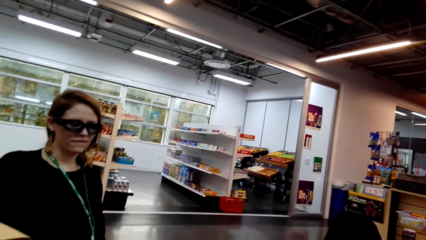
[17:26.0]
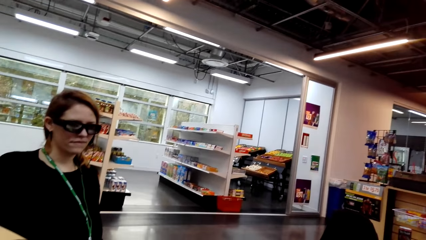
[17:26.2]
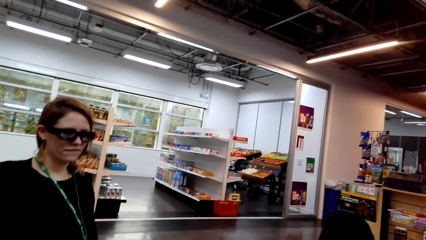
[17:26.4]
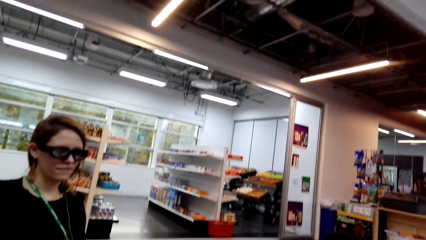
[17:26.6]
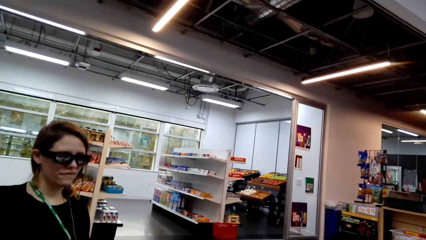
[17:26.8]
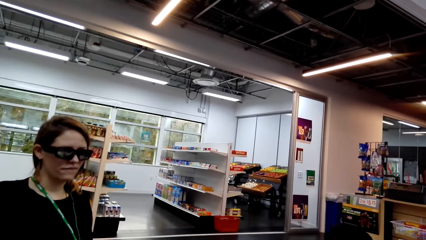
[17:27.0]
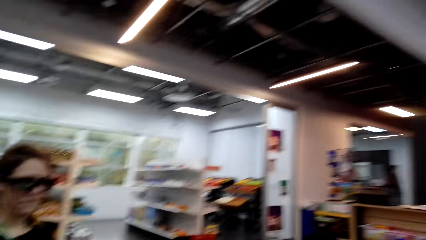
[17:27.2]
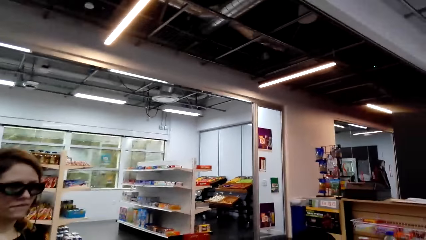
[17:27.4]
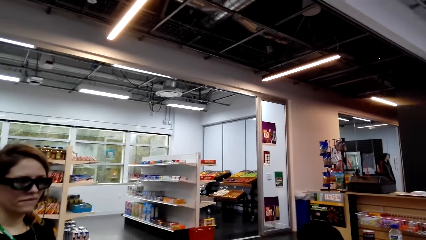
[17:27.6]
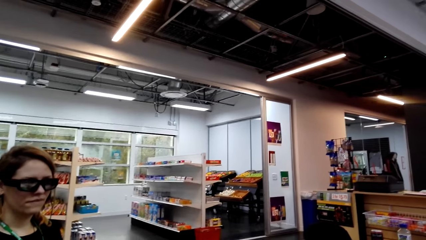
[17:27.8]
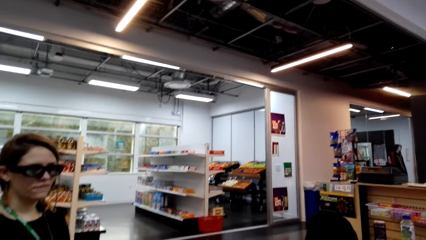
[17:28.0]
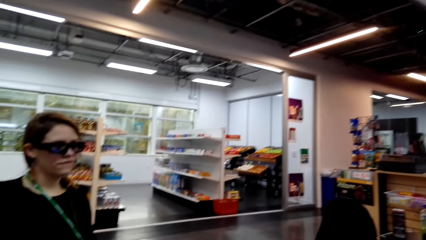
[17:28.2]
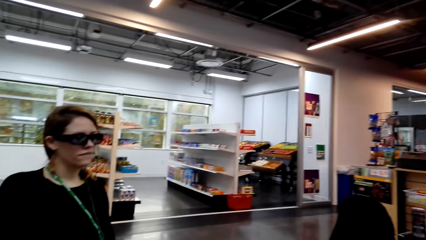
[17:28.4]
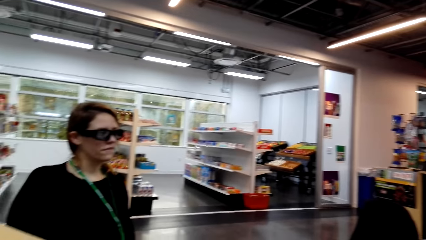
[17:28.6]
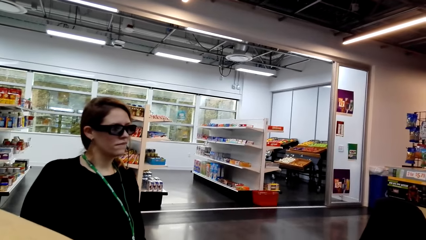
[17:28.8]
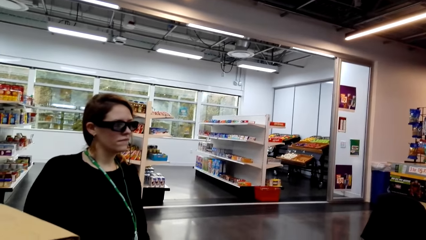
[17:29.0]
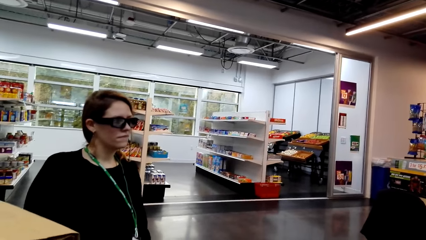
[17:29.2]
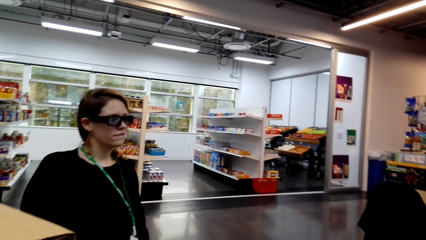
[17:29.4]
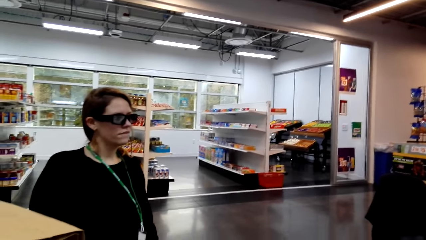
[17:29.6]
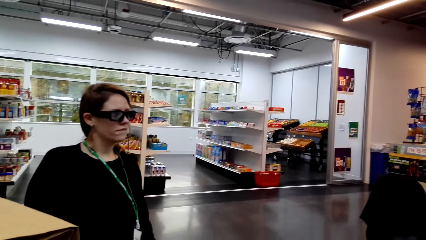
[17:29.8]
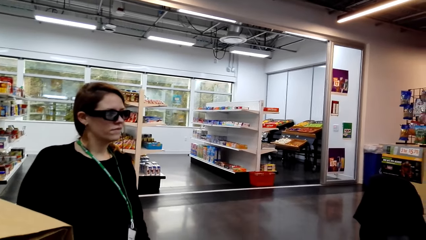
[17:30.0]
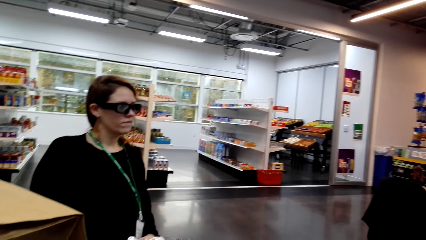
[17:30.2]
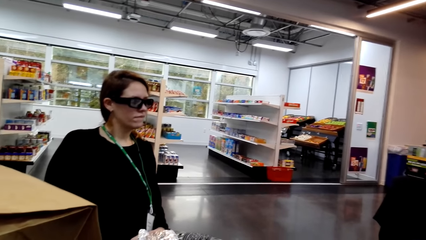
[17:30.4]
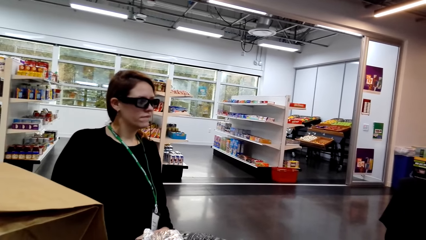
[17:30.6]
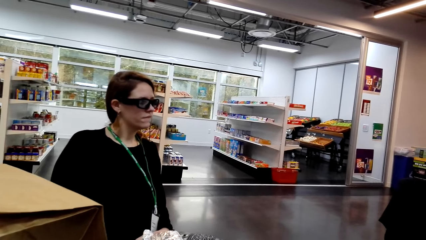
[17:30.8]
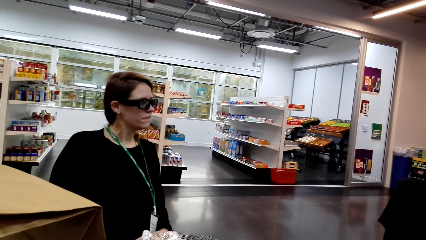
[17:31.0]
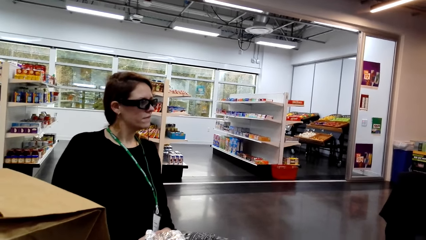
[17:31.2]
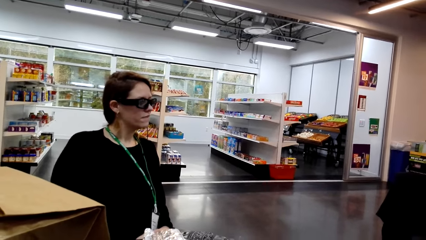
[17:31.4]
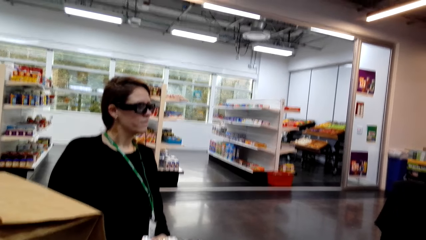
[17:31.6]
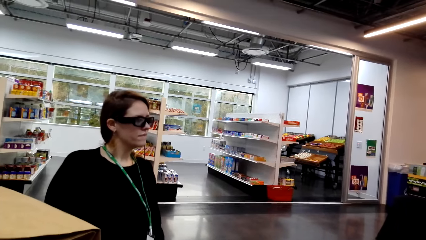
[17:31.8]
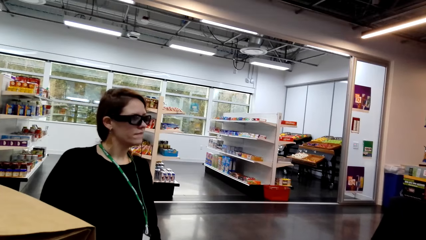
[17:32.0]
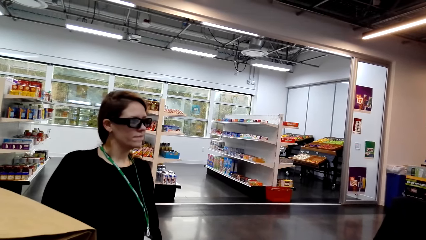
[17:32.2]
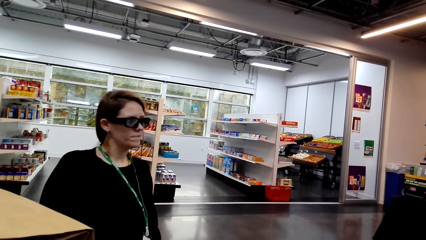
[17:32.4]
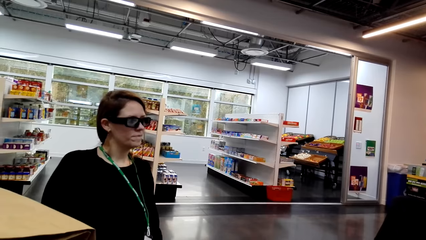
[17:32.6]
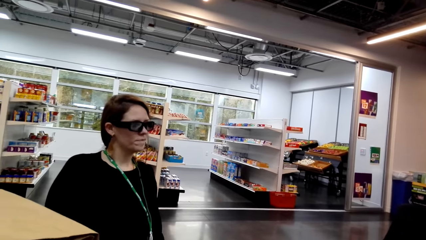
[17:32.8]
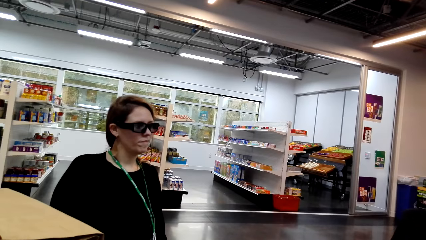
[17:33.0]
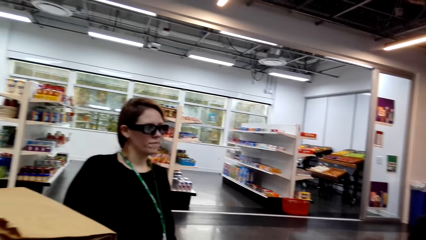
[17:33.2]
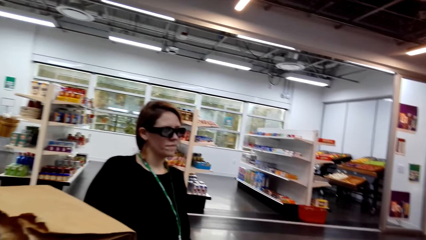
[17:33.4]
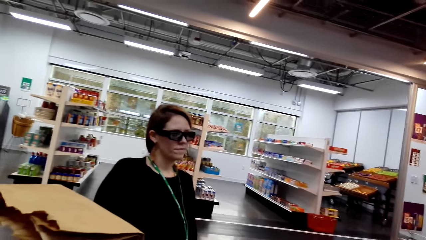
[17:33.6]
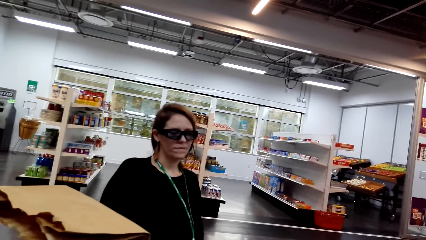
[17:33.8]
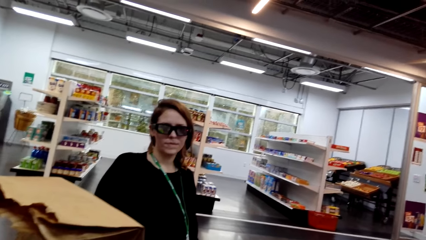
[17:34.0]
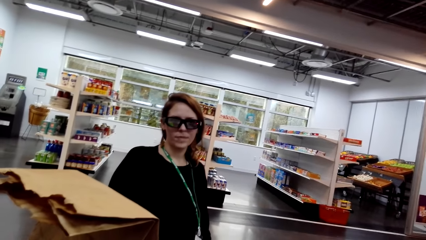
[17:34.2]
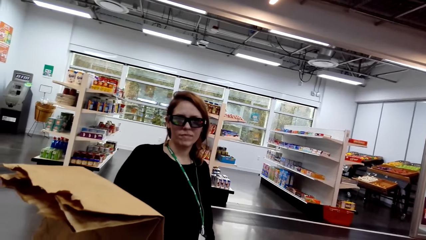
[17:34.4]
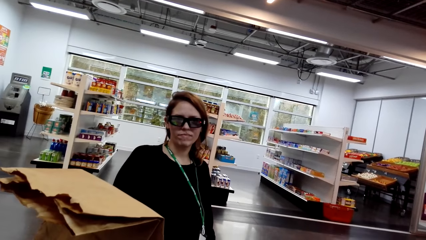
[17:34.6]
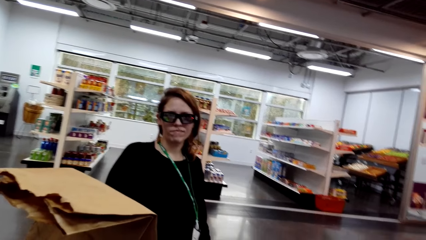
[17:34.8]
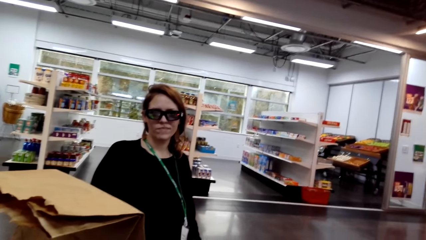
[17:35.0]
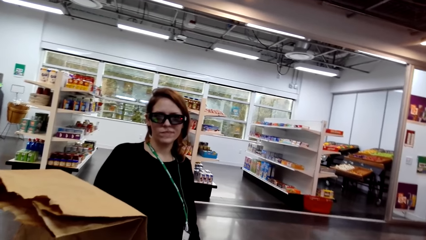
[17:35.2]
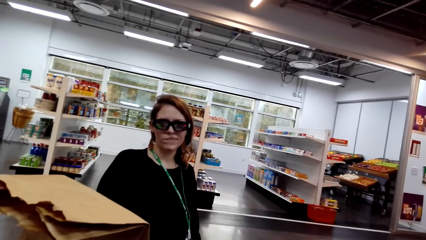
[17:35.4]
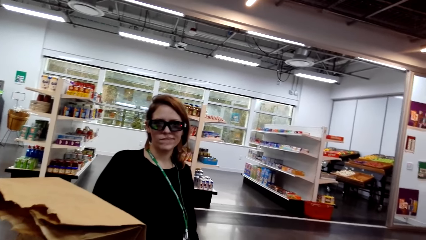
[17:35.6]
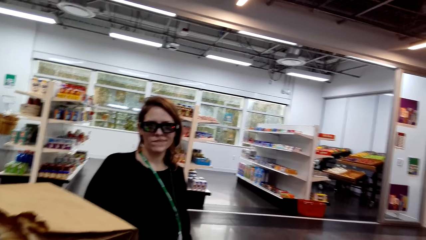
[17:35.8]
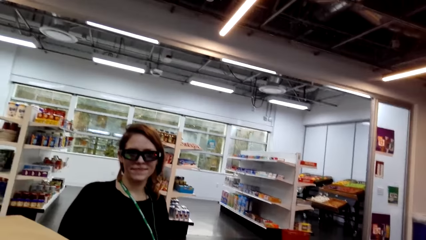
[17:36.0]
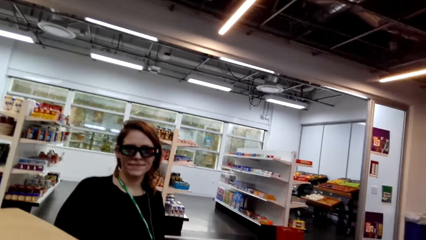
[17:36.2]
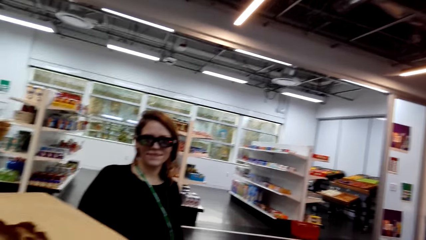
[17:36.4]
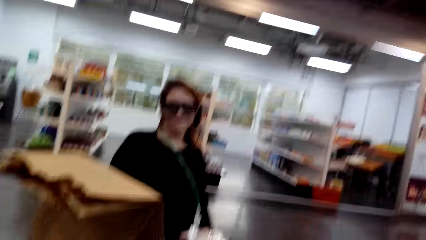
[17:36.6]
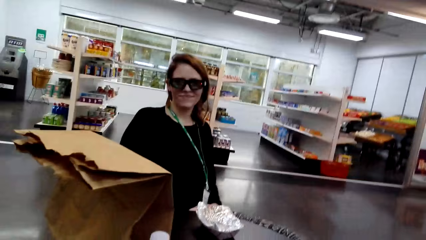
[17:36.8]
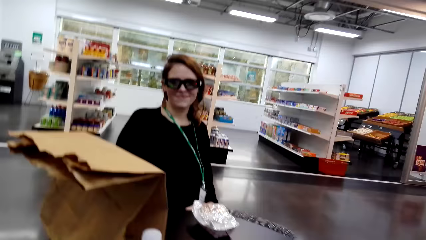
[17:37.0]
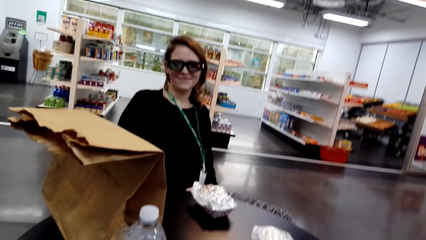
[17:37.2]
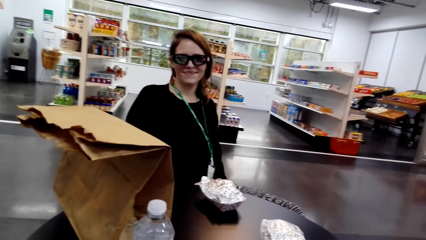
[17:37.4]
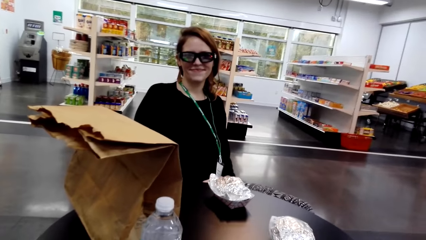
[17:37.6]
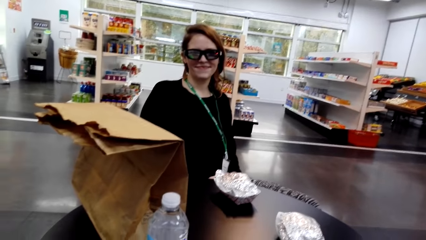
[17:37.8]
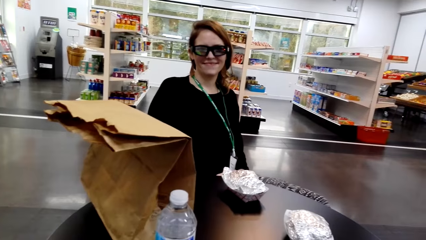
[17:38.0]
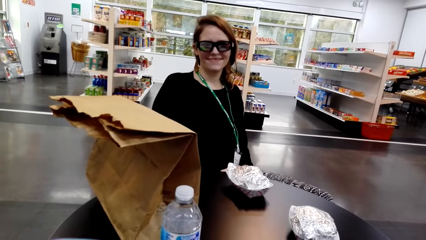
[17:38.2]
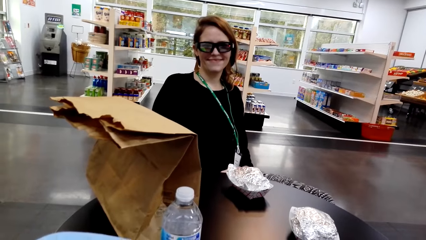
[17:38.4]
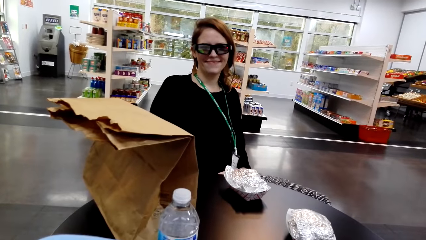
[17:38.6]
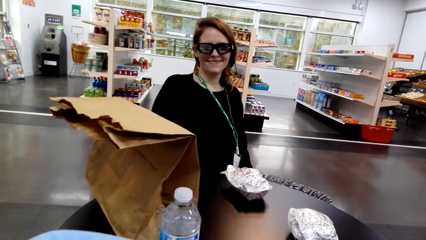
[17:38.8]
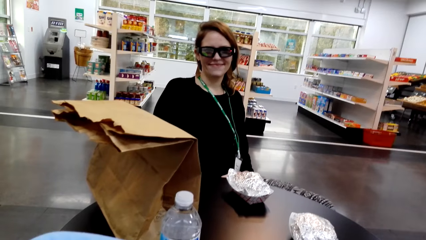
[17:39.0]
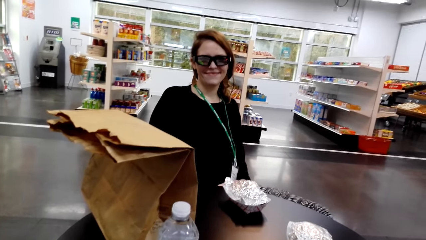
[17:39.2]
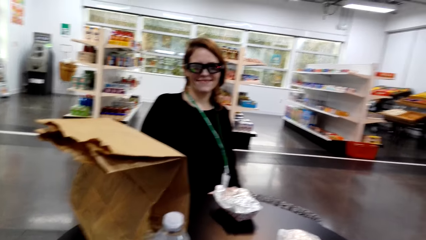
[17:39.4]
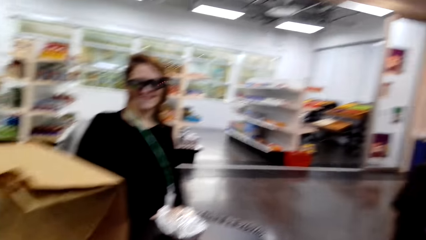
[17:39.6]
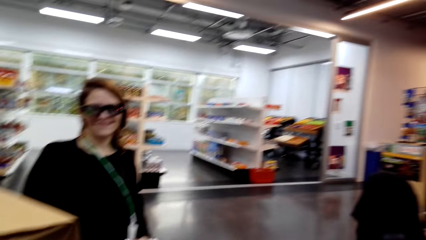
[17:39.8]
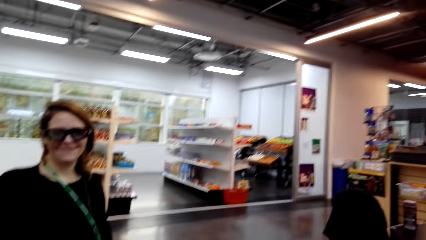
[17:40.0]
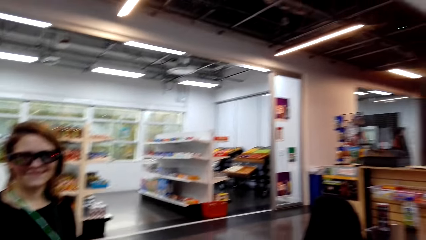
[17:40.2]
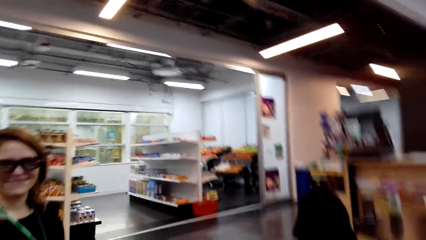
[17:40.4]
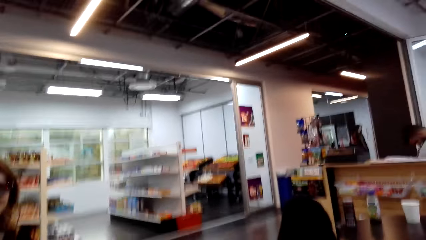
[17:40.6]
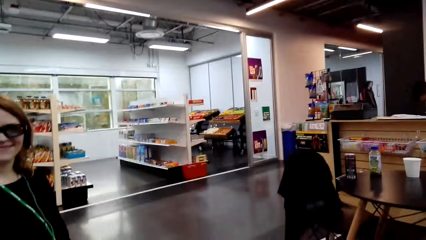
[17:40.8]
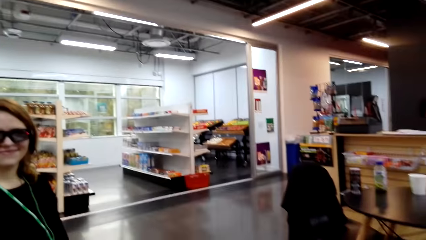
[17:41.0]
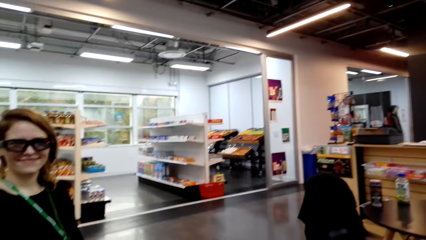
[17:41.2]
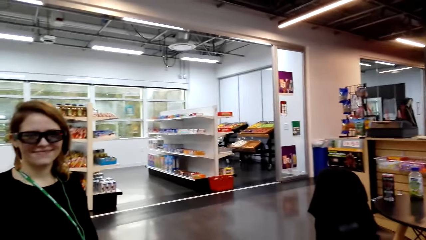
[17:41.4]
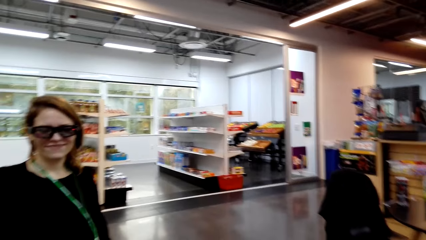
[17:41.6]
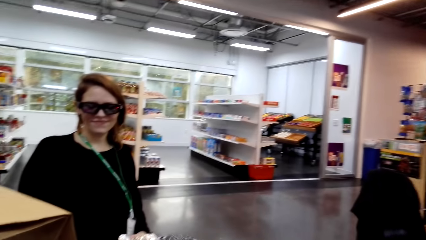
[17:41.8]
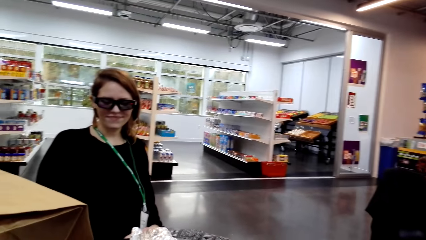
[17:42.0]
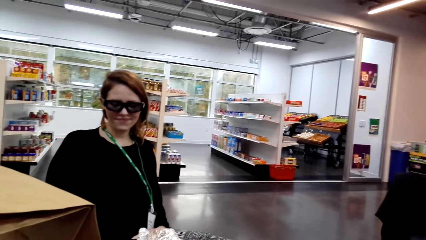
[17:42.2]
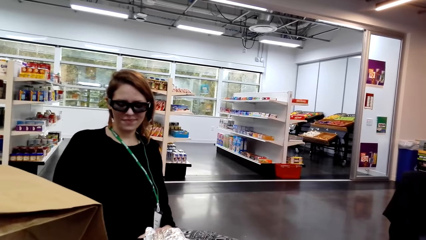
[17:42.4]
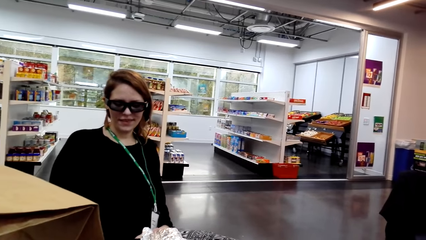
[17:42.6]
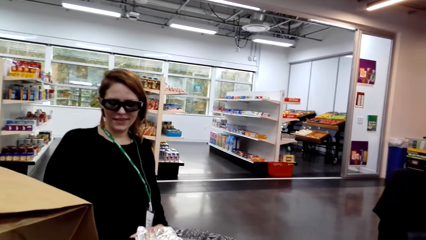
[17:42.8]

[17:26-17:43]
A lady looks around a room. The camera wearer looks around a supermarket. They interact with the lady. The lady interacts with the camera wearer. The camera wearer looks around the supermarket.
